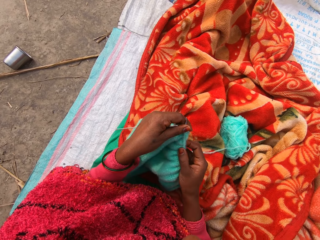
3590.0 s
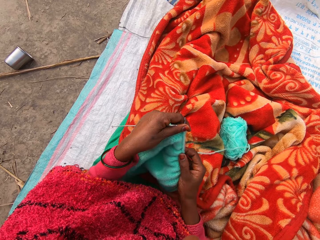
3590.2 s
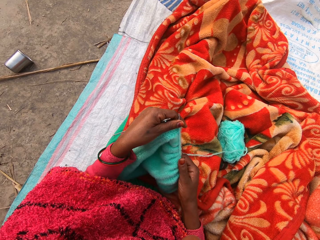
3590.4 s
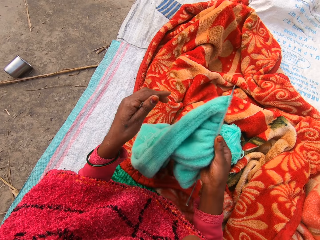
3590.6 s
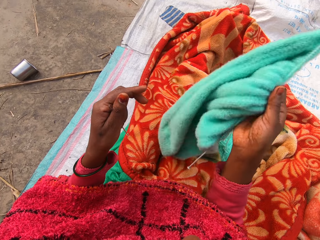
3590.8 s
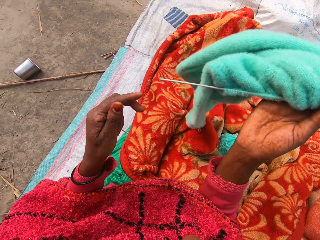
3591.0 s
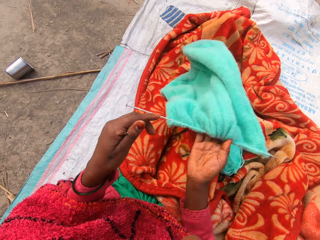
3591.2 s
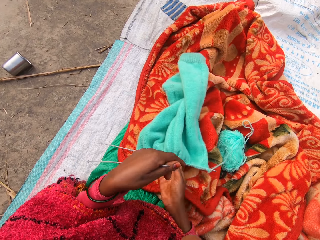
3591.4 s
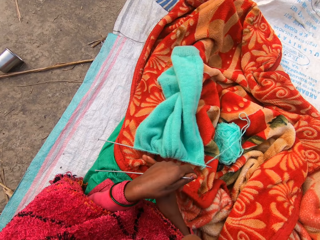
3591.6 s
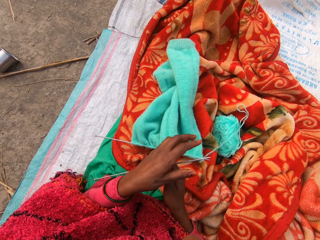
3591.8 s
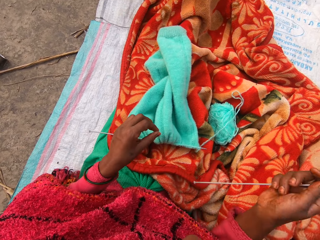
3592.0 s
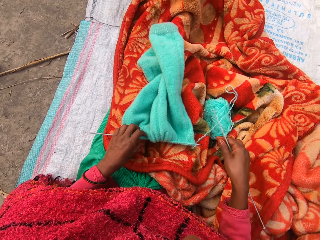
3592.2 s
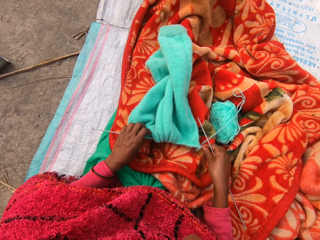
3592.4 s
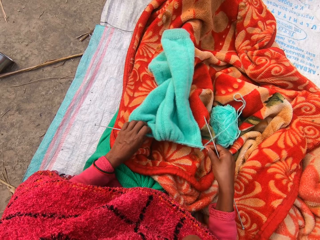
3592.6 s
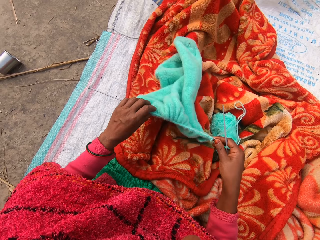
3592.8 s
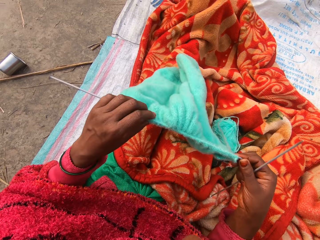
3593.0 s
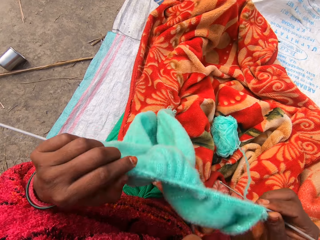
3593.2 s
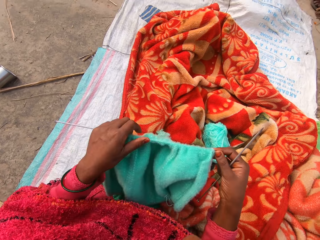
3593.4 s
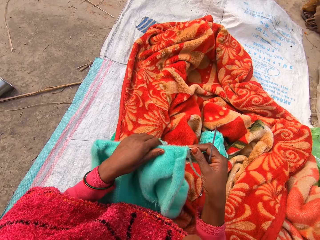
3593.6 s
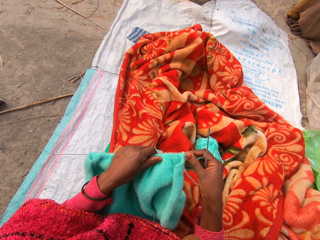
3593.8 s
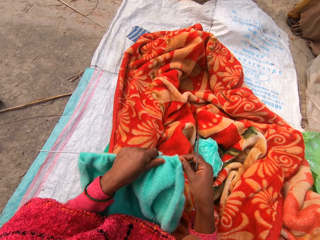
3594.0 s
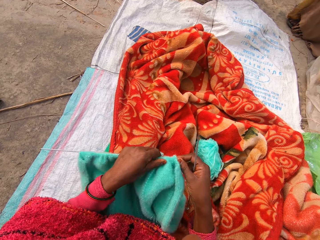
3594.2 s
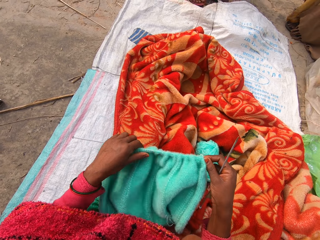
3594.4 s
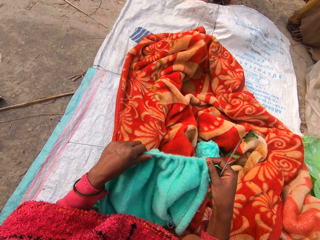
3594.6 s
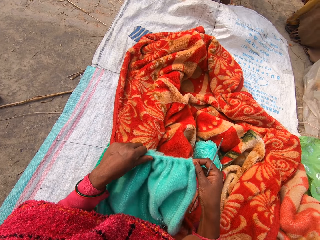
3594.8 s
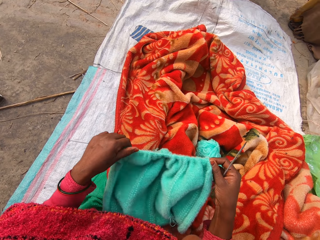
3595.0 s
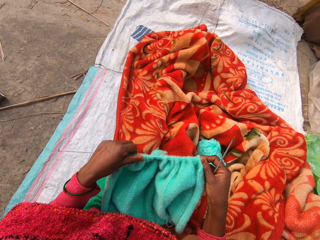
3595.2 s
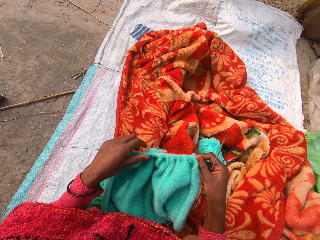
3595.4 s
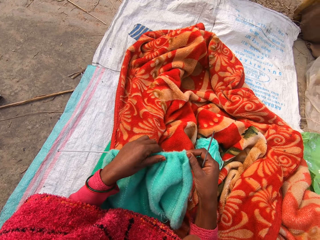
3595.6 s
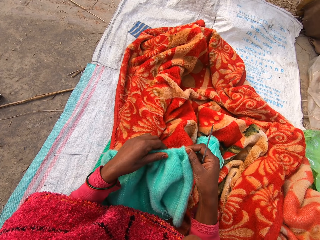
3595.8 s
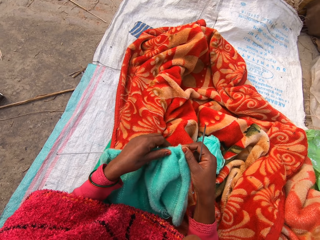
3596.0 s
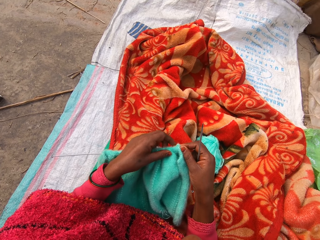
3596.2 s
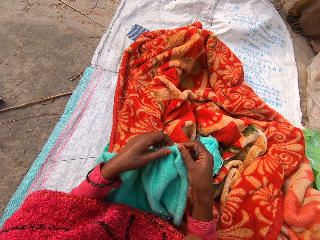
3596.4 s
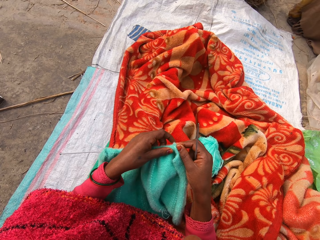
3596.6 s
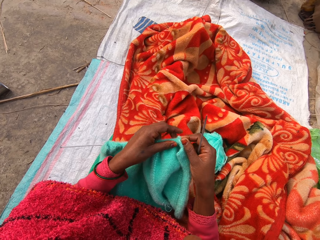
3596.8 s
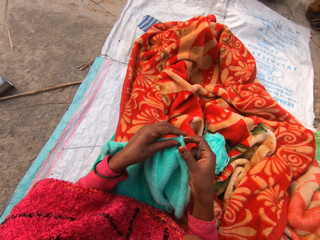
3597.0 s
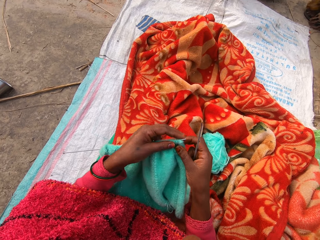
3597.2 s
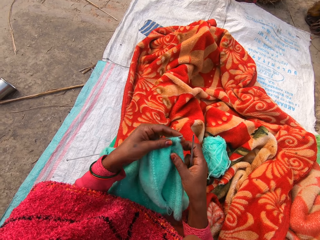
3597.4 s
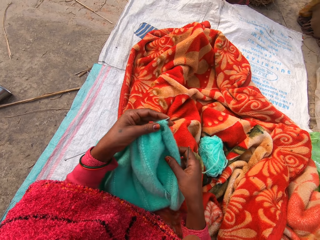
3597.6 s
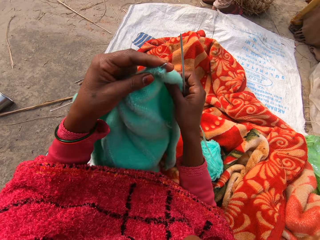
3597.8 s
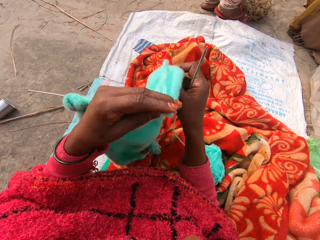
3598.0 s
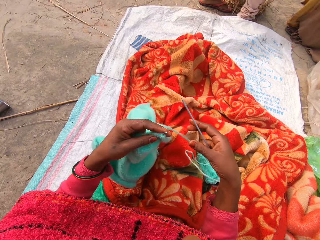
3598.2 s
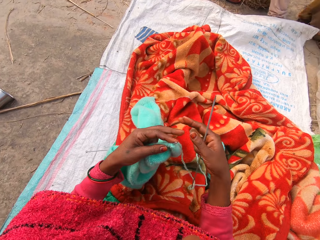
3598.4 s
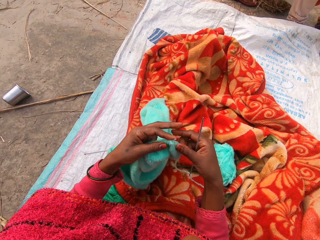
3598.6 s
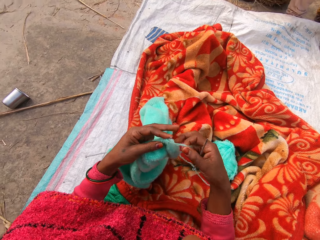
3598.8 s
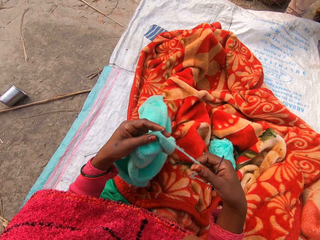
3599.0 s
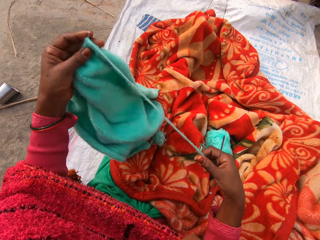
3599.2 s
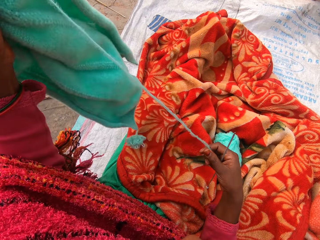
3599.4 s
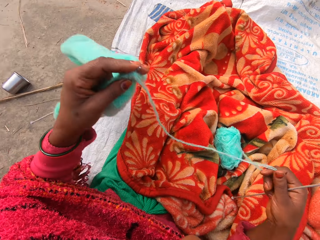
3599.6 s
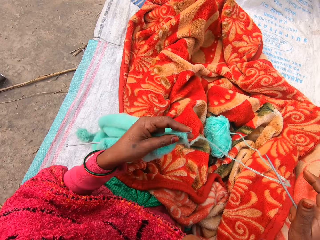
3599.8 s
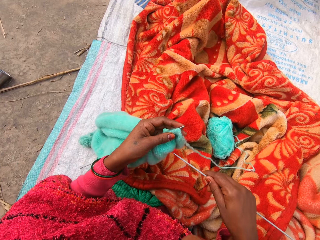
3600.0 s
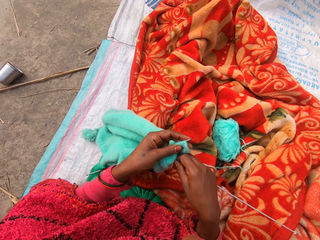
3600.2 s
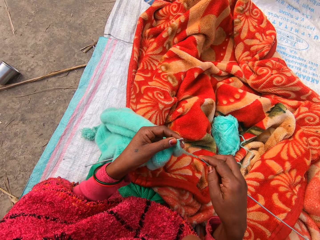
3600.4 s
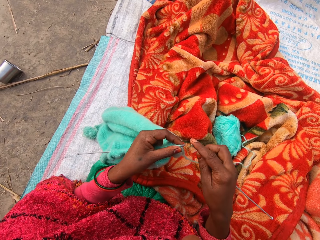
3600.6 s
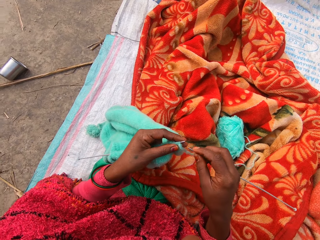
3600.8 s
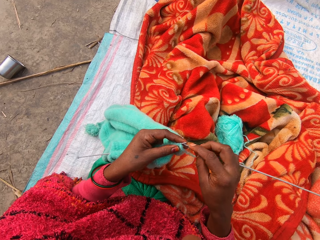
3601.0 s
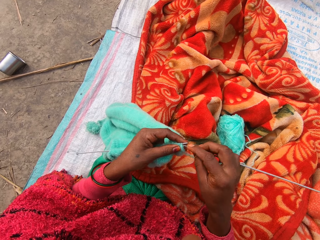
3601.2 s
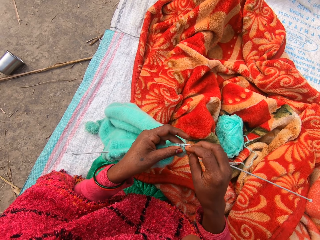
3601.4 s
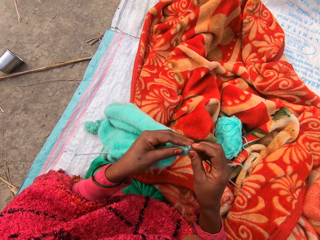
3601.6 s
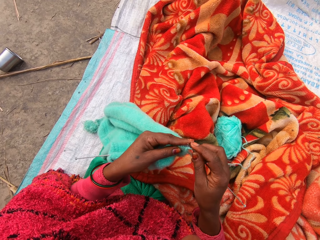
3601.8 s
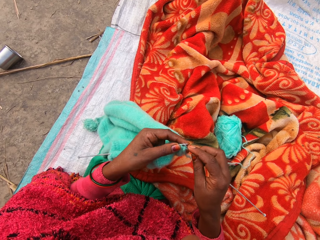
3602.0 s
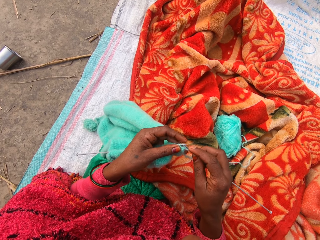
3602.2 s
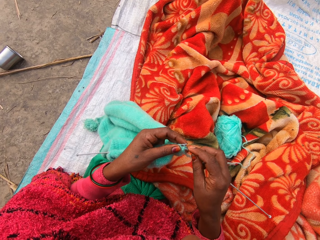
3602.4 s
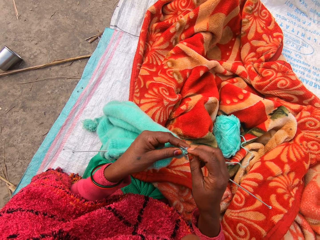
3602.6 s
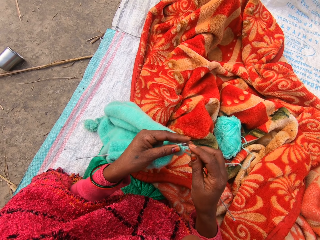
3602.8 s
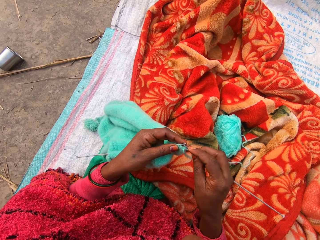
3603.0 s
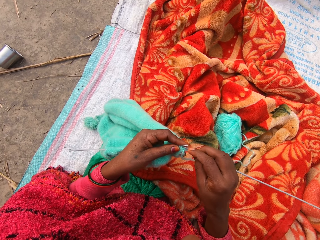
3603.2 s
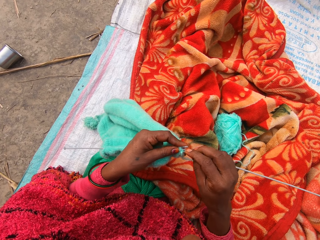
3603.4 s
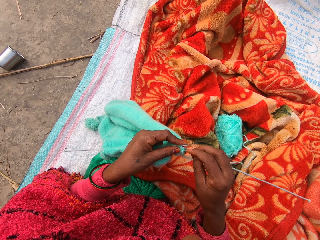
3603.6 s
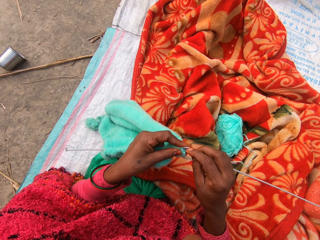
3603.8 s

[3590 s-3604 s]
The camera wearer turns the crochet. They adjust the sweater. They hold up the crochet. They put the crochet on the leg. They push the needle in the crochet. They spread the crochet. They hold up the crochet. They put down the crochet. They knit the crochet.

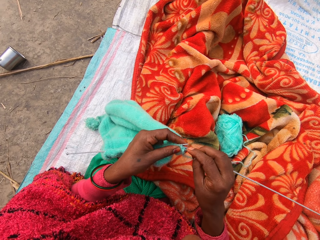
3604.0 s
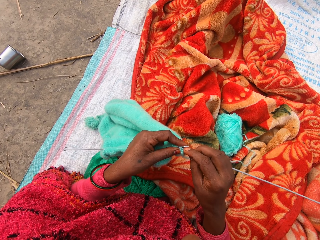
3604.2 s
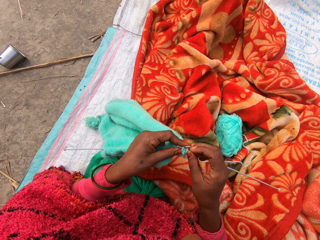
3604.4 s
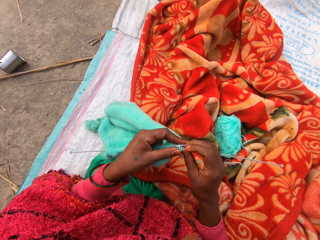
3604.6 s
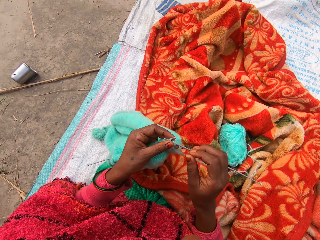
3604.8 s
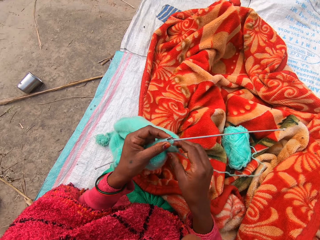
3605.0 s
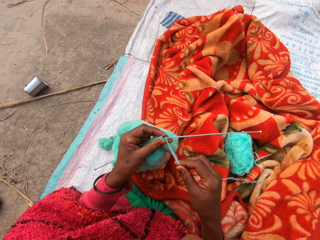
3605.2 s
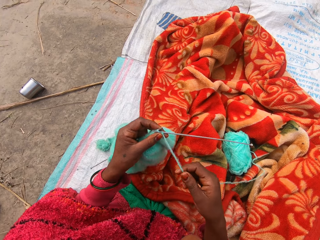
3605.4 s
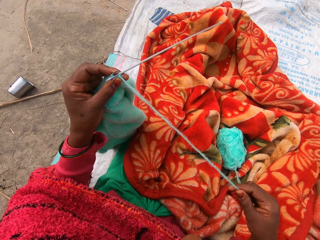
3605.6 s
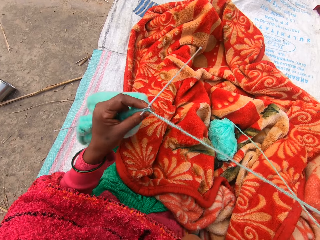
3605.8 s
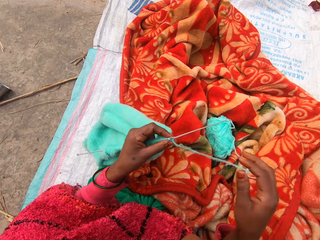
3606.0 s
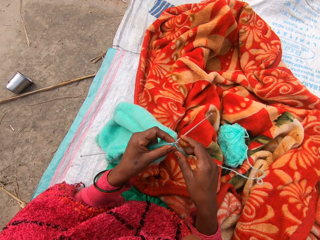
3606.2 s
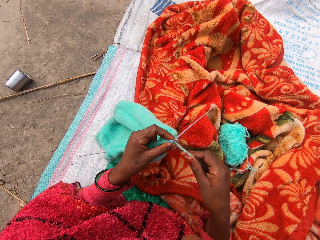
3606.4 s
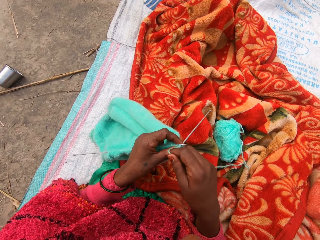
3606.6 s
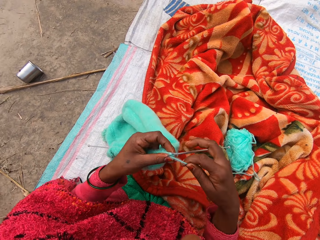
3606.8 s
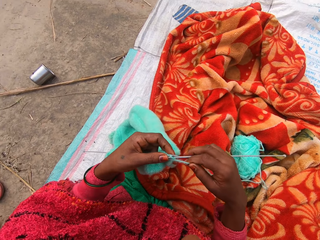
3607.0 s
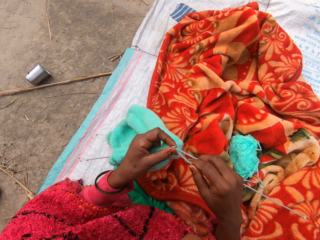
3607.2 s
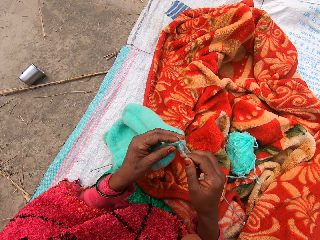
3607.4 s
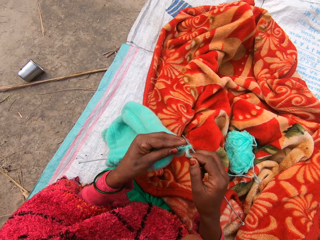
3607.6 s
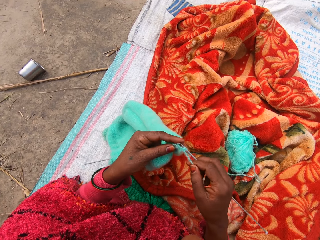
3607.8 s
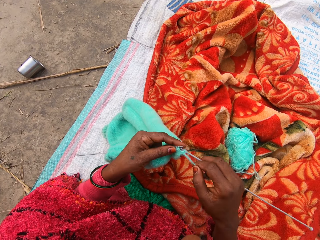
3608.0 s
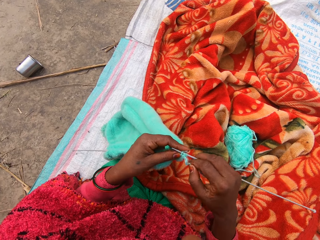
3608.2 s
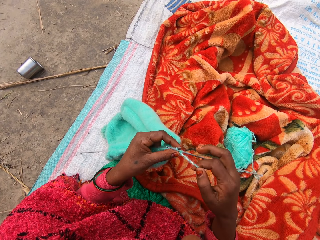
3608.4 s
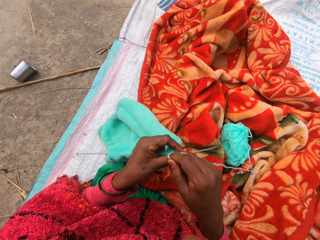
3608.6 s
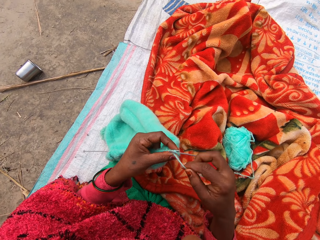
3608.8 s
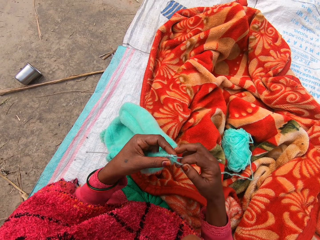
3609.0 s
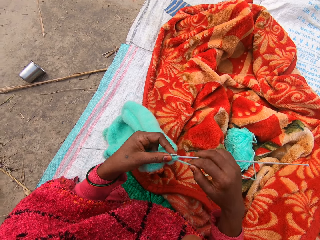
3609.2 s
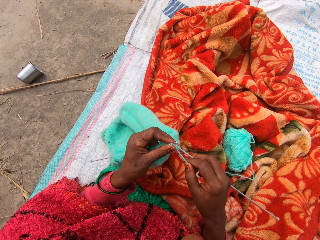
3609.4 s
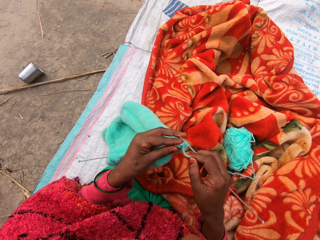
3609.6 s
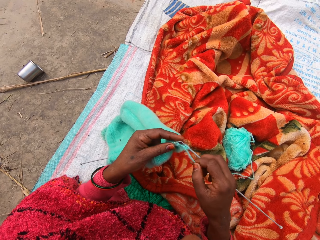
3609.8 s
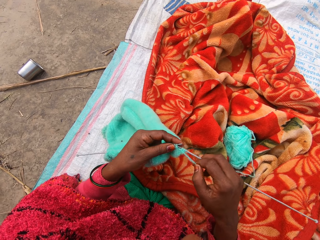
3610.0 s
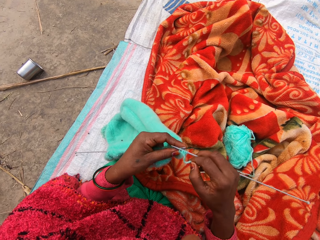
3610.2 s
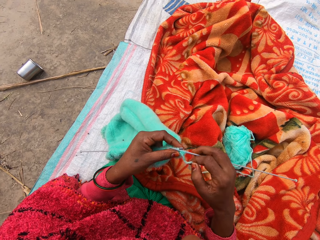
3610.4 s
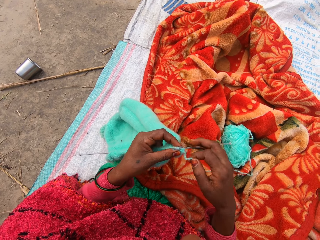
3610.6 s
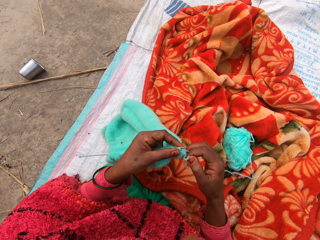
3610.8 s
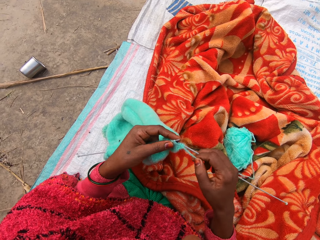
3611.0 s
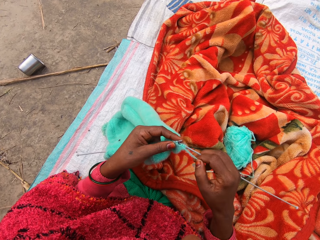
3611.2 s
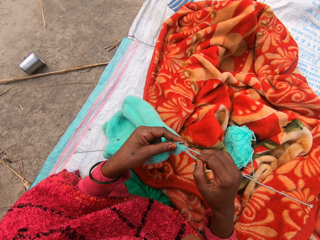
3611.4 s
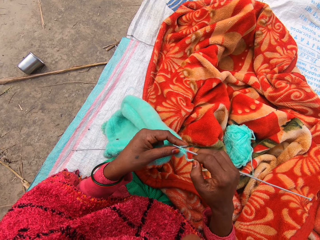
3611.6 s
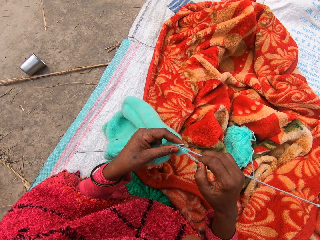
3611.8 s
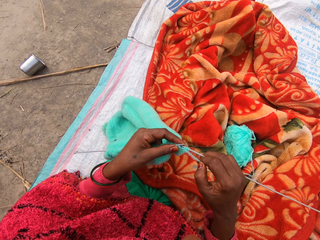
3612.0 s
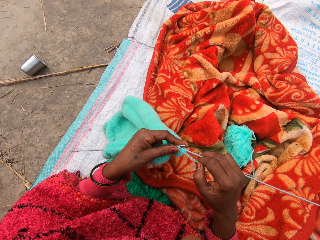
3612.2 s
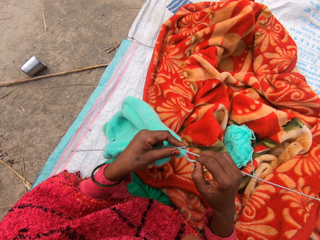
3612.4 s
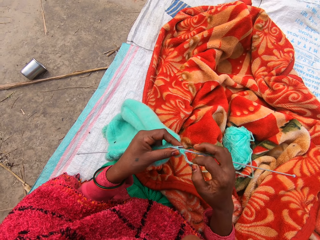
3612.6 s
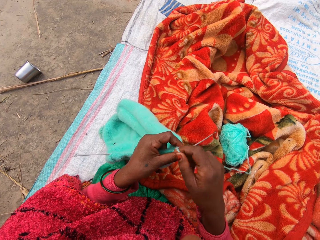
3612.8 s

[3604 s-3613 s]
The camera wearer pulls the thread. They knit the crochet.
